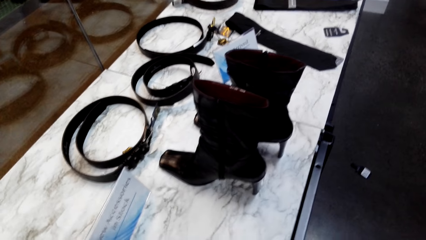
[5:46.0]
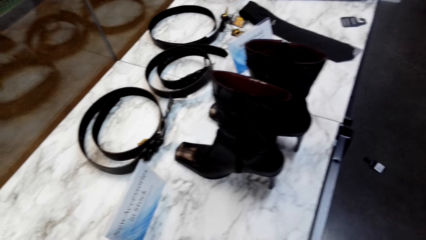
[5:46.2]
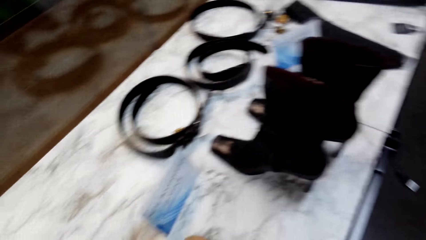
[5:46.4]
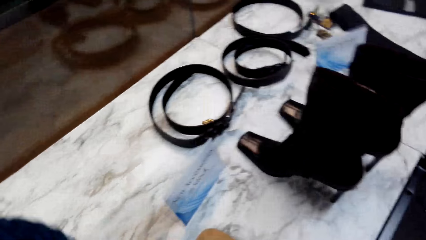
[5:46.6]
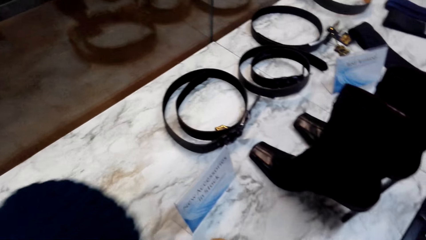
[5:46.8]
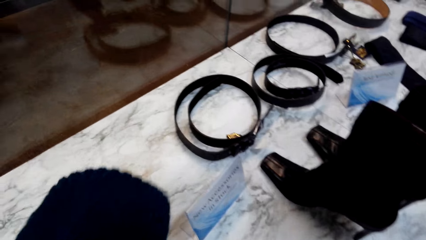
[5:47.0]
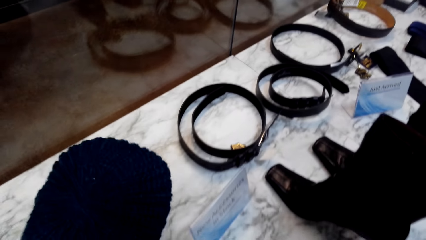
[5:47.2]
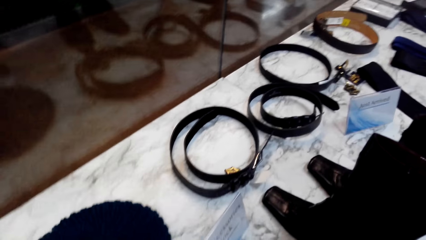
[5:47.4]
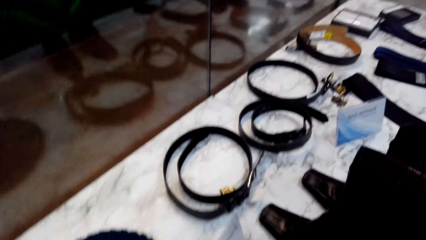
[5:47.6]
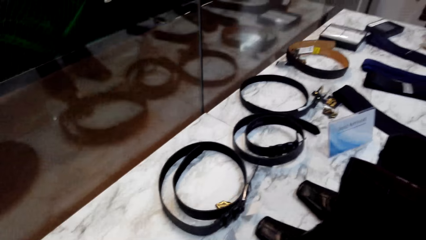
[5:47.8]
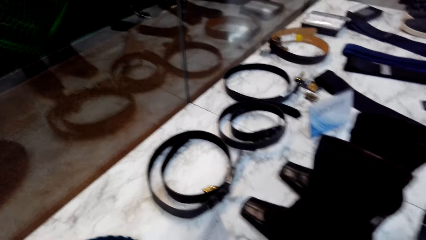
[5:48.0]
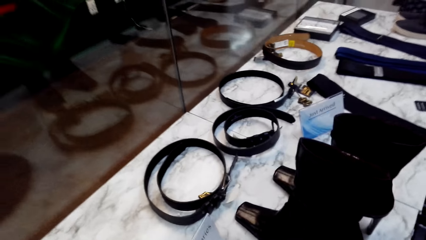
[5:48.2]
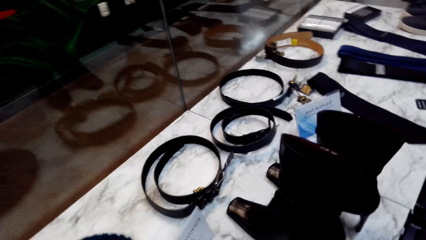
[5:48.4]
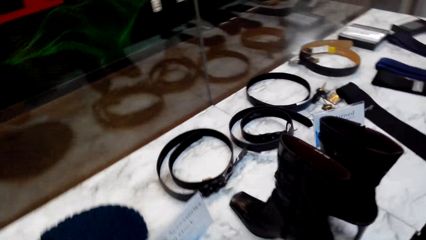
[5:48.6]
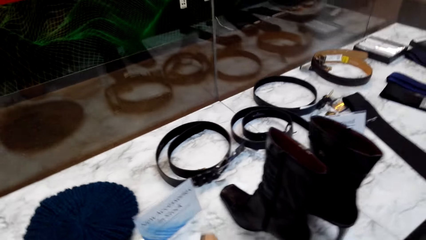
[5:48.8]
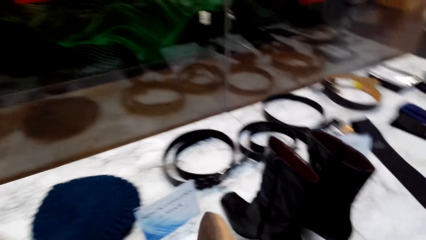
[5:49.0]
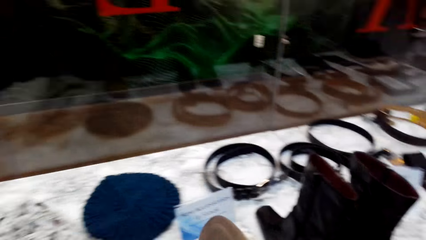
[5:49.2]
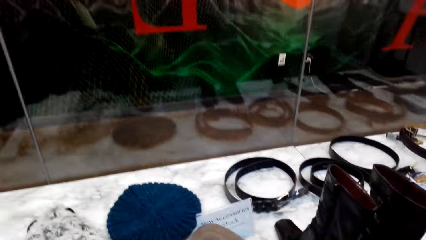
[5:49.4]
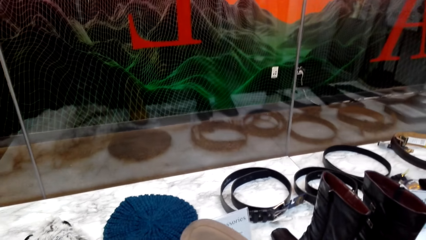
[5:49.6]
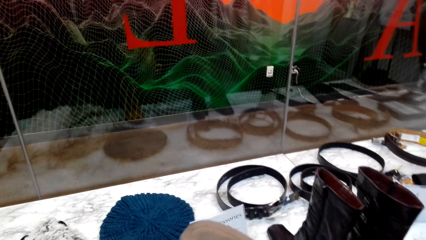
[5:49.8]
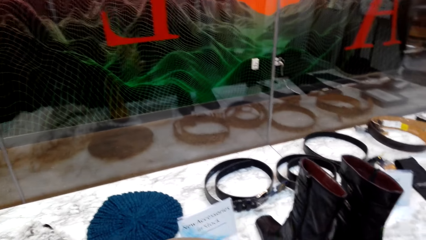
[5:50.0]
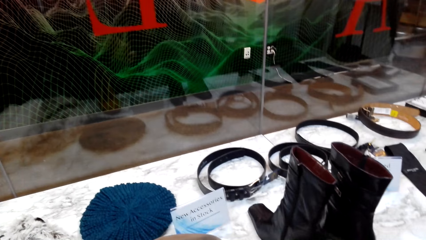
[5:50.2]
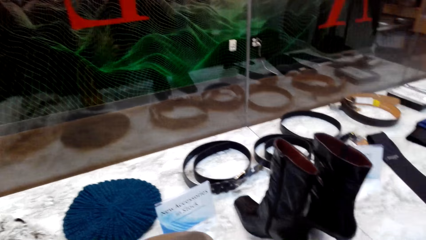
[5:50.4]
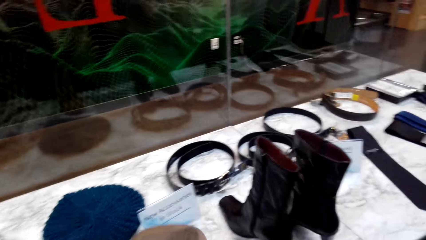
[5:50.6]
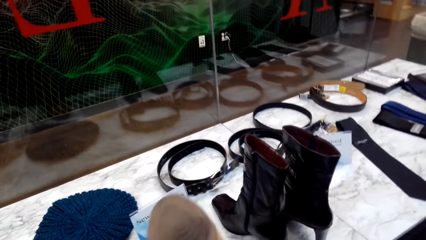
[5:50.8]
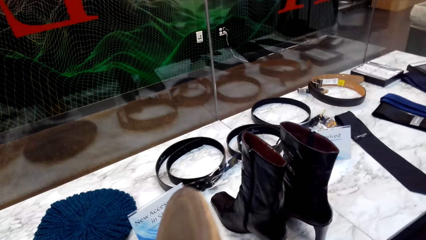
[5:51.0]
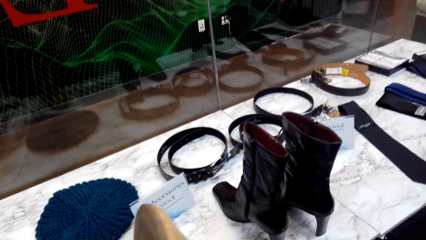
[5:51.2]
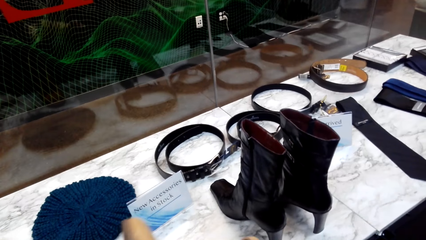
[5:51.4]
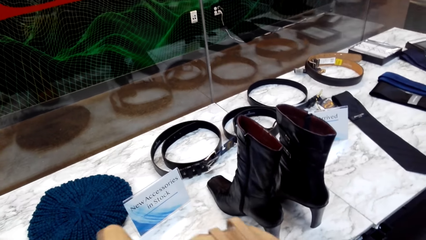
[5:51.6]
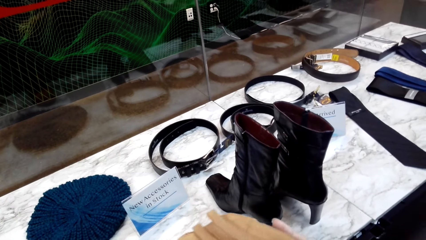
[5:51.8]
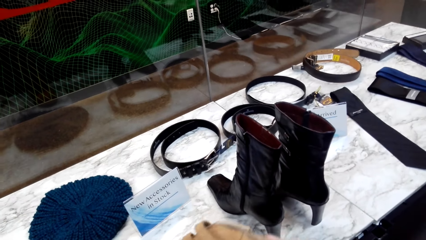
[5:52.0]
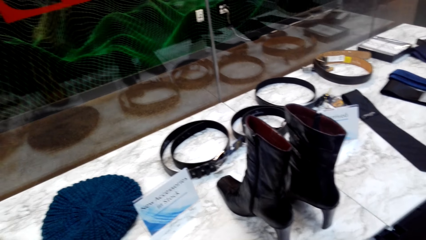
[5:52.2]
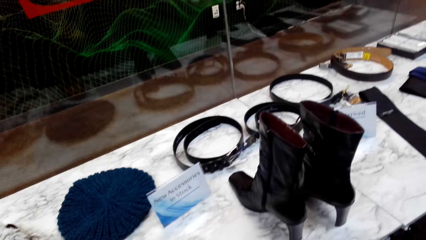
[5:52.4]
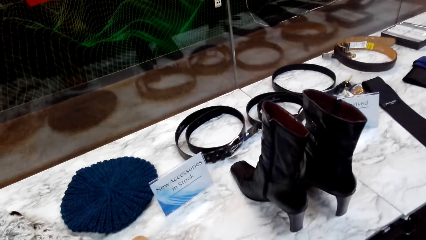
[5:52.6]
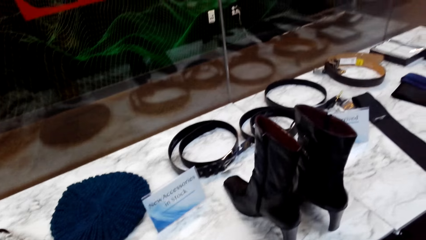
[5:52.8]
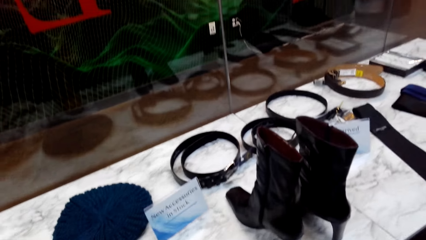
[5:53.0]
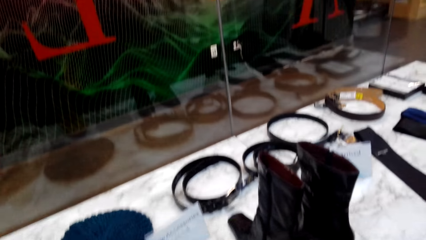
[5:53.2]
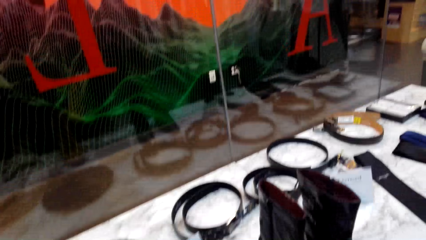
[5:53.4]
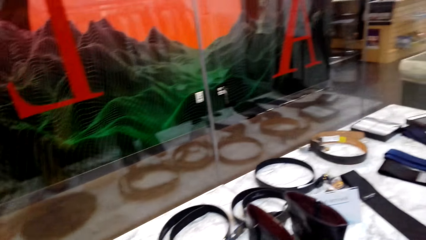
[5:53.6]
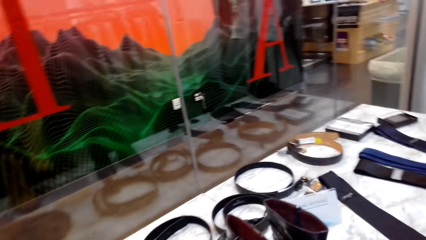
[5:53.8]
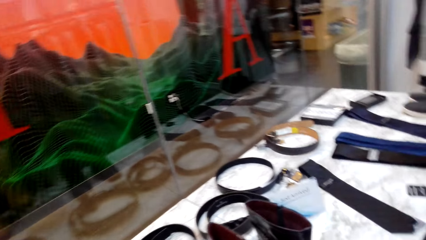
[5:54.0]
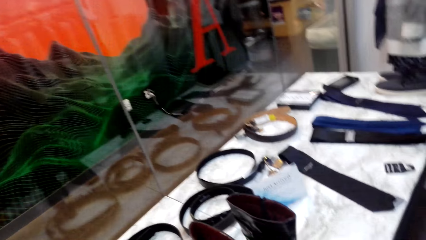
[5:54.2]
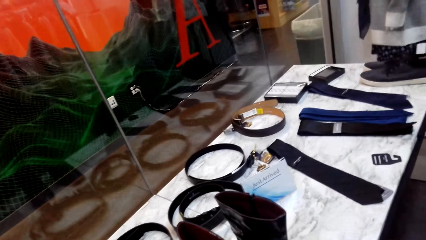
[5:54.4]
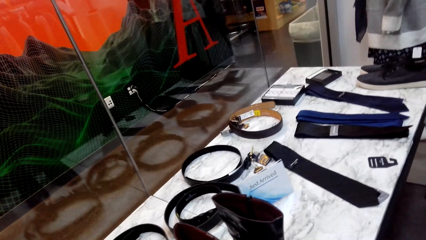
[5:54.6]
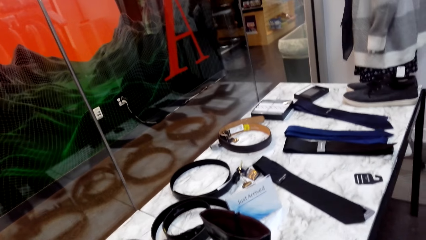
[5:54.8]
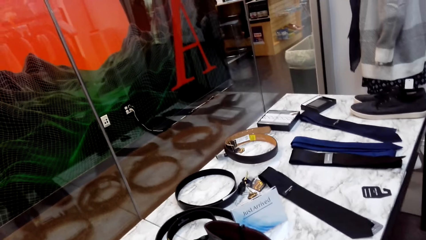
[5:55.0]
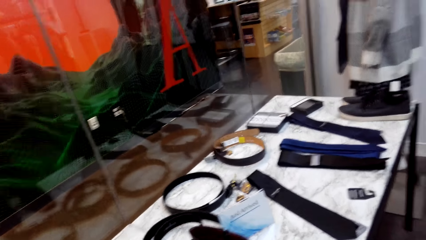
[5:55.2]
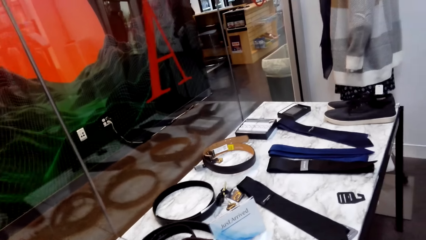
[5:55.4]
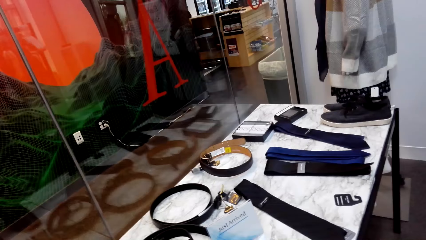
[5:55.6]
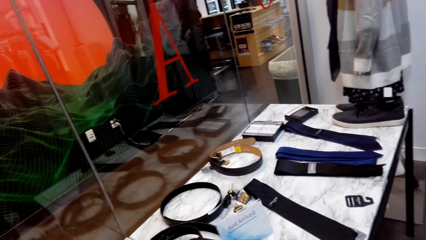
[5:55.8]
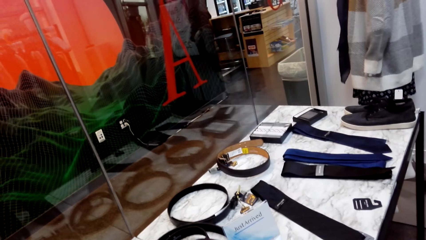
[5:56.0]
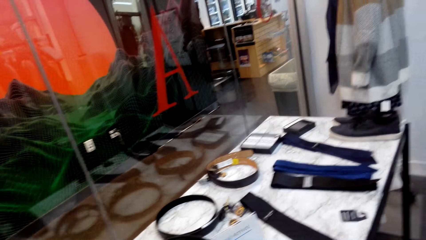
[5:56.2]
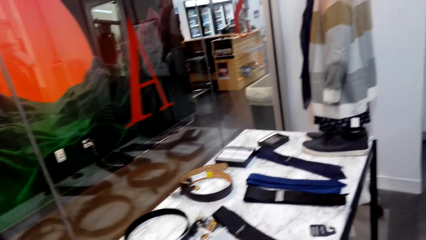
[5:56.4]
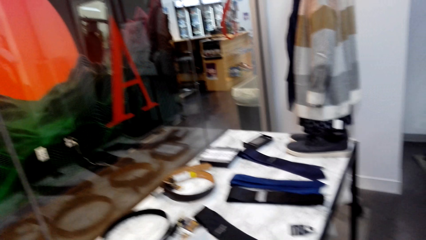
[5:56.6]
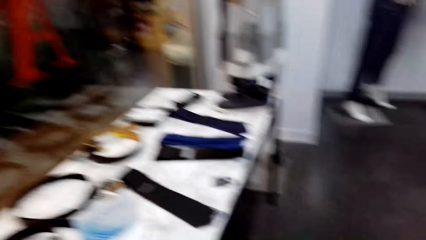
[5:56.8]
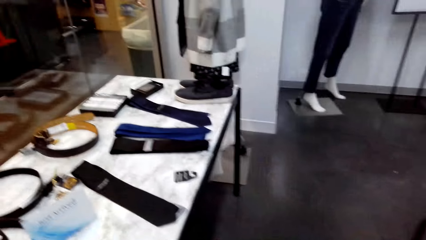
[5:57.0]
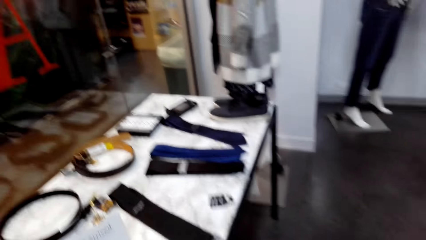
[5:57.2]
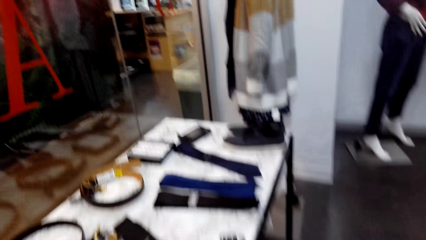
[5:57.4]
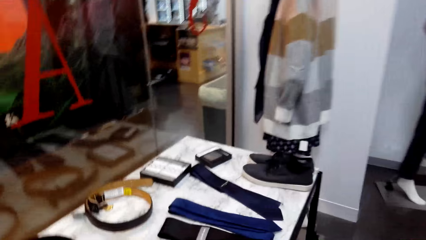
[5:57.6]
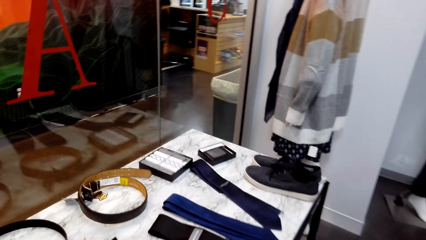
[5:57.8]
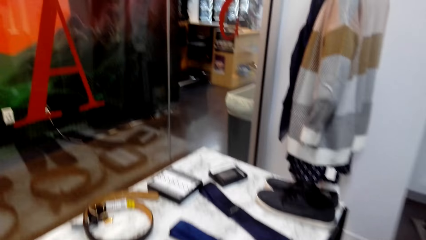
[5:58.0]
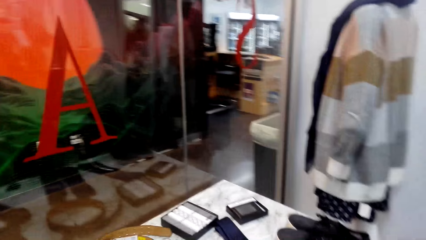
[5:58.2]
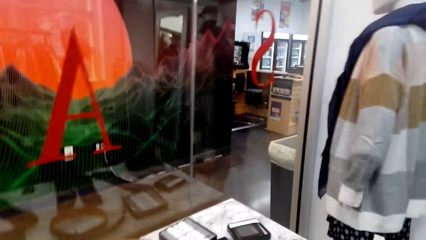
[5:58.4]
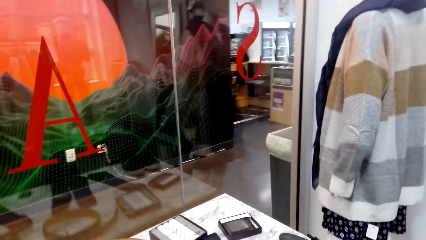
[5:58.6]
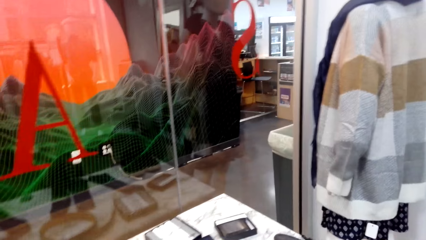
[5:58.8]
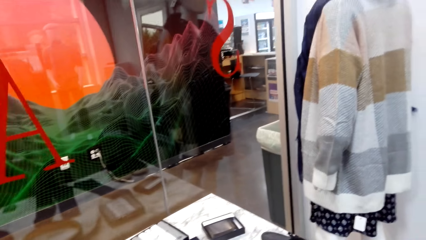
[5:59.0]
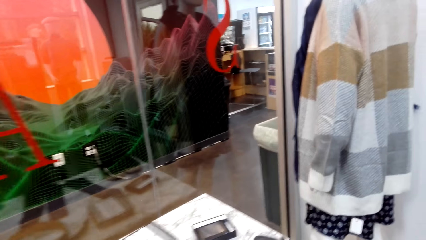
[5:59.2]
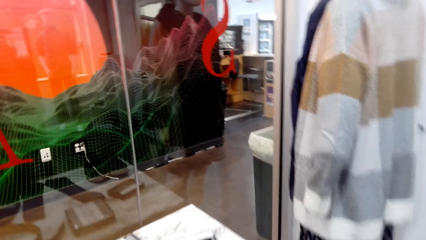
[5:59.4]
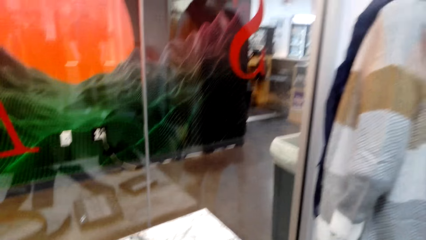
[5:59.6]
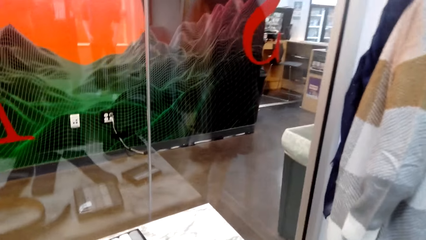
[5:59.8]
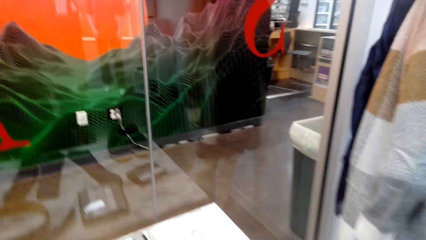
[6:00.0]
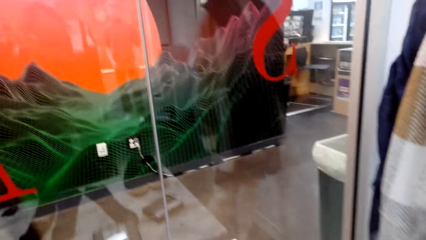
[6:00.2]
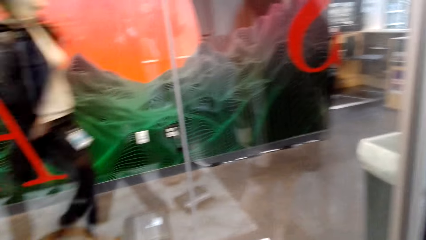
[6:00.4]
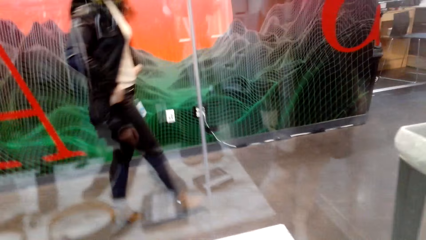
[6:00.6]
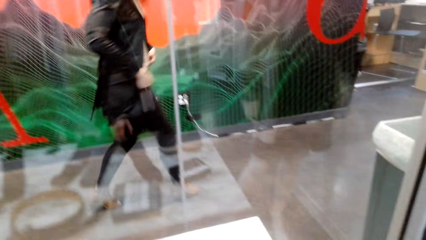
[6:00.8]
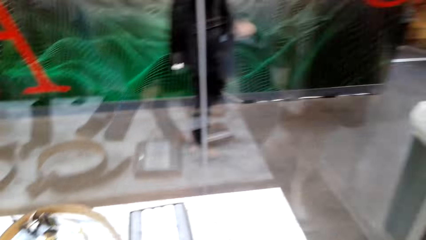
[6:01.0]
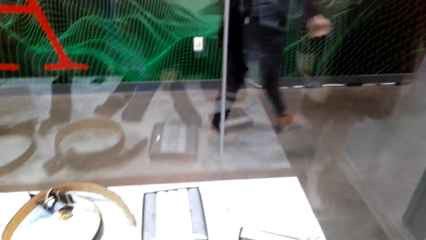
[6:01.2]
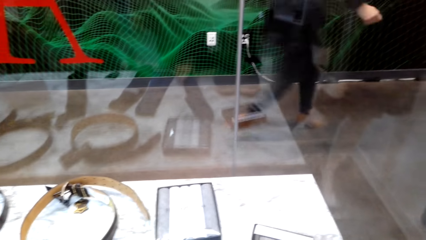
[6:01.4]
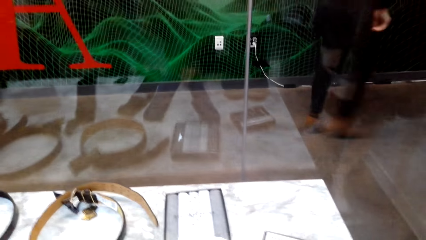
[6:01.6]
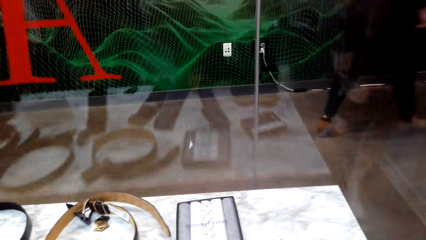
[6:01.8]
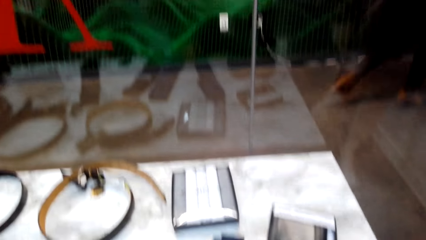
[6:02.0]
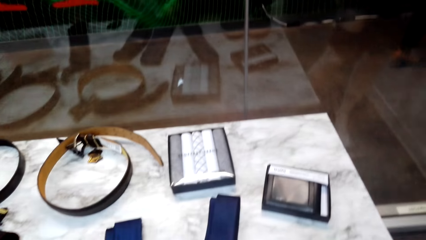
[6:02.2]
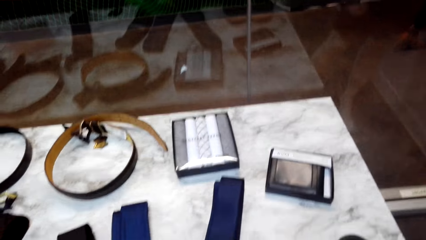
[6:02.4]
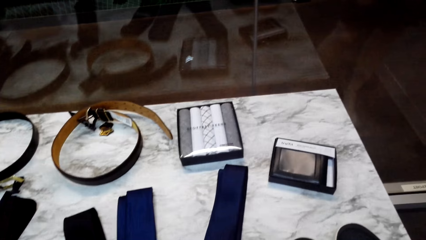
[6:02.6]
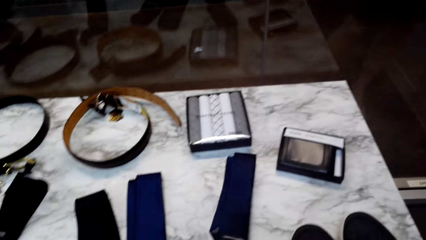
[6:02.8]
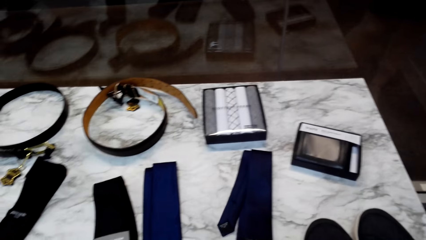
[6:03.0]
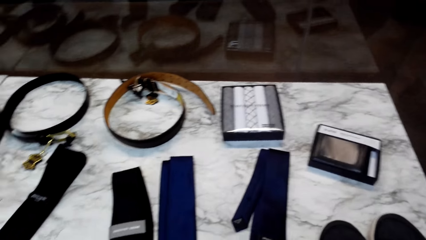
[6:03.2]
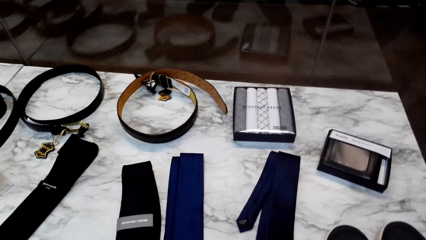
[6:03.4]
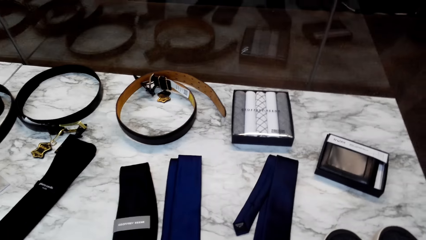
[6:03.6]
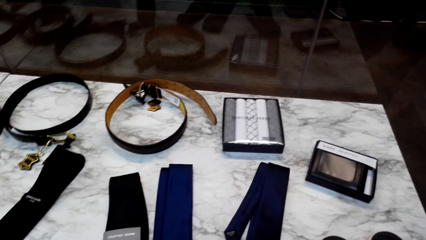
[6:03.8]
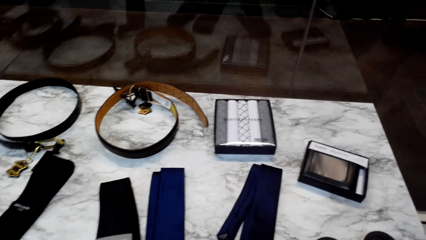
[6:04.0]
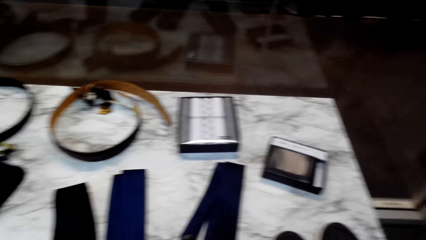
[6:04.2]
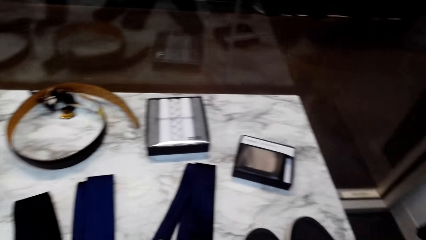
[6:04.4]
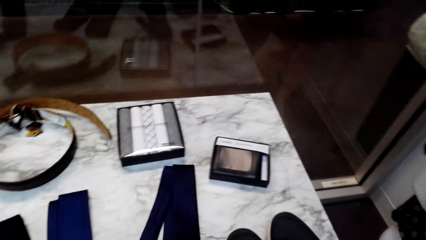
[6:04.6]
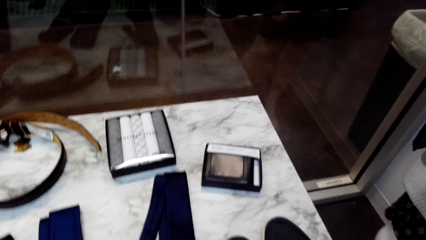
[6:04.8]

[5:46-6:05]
The camera wearer returns the hat on the table. They throw the cap on the bench. They move. They look at a shoe. They look around. They walk right. They look at the accessories.
